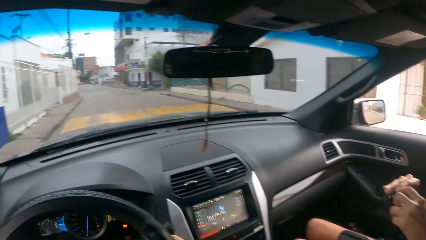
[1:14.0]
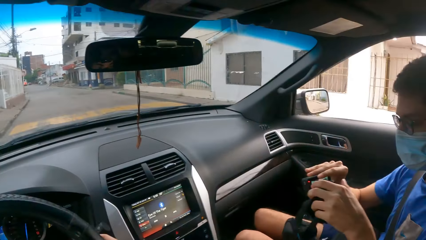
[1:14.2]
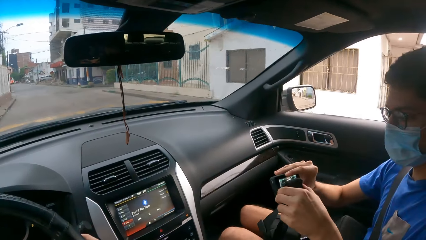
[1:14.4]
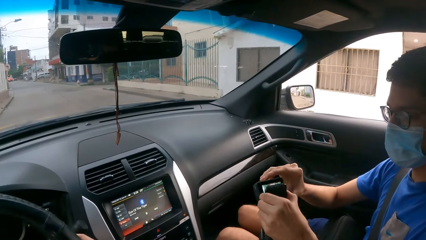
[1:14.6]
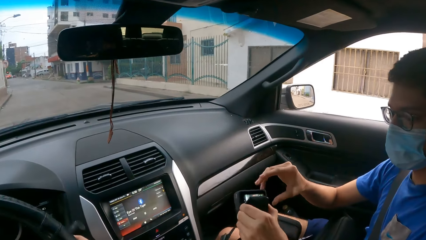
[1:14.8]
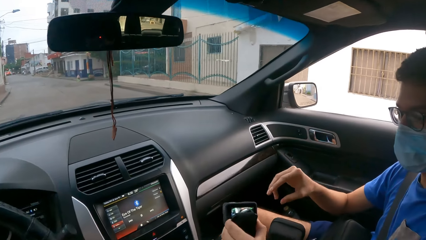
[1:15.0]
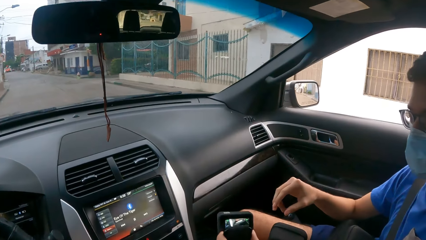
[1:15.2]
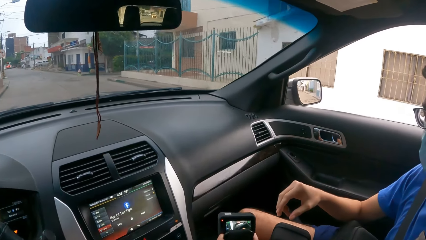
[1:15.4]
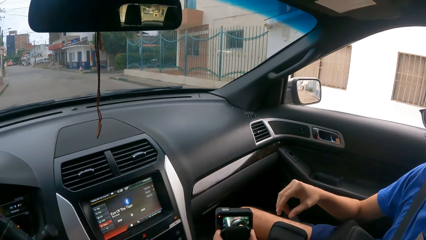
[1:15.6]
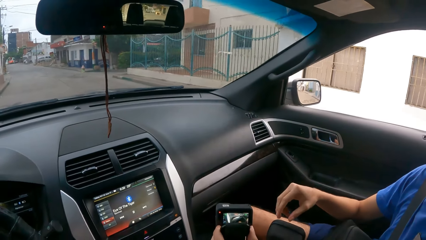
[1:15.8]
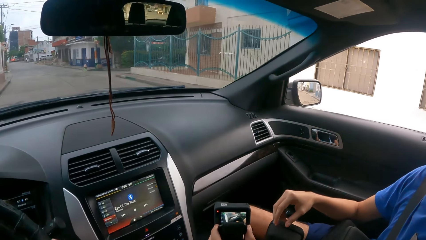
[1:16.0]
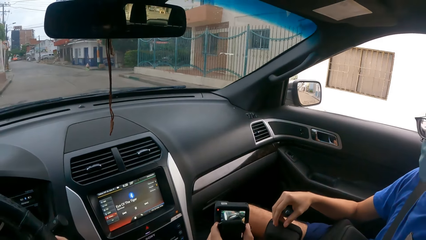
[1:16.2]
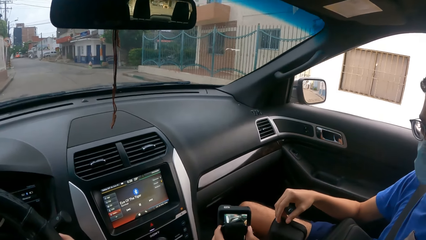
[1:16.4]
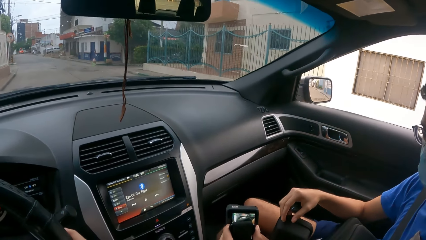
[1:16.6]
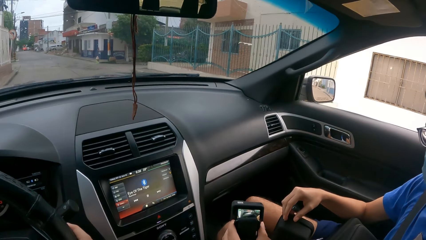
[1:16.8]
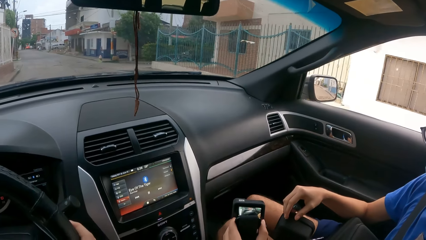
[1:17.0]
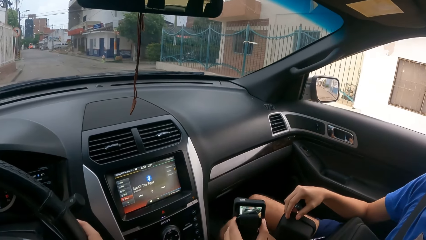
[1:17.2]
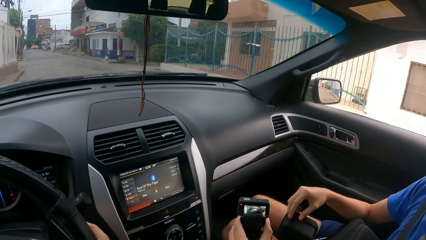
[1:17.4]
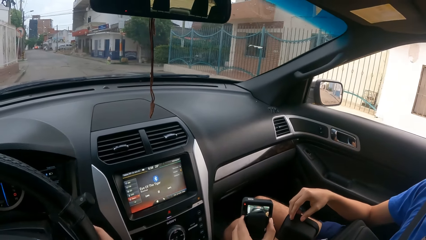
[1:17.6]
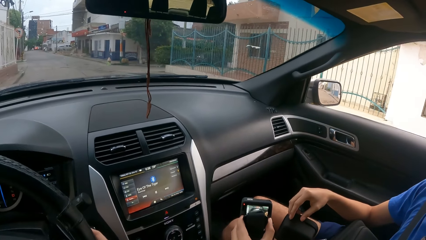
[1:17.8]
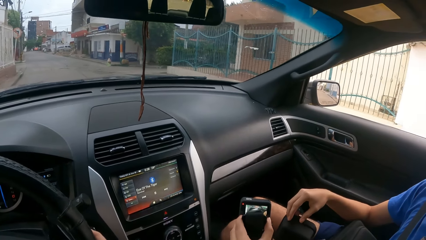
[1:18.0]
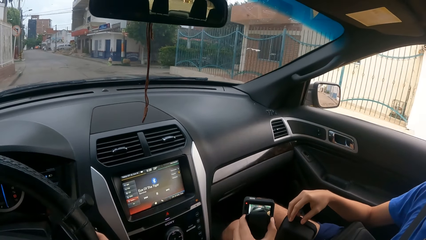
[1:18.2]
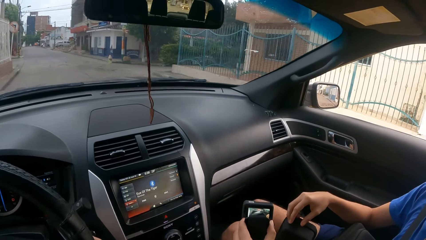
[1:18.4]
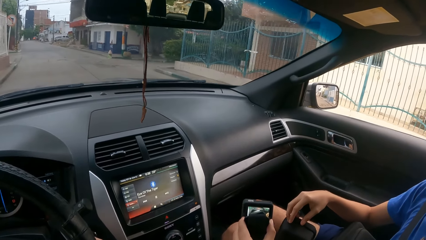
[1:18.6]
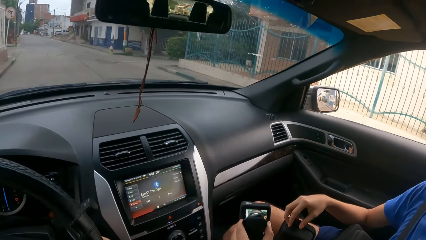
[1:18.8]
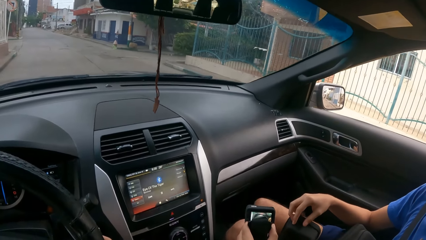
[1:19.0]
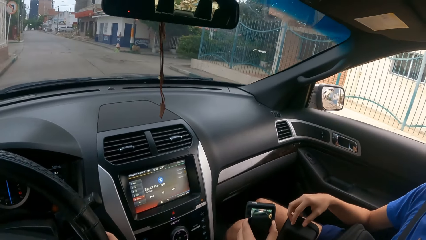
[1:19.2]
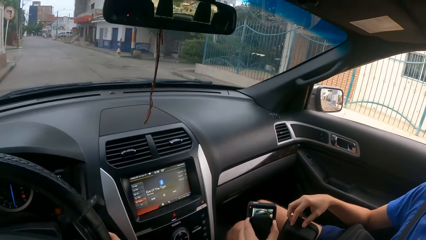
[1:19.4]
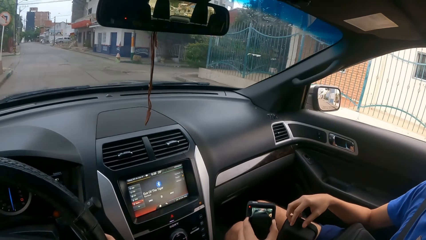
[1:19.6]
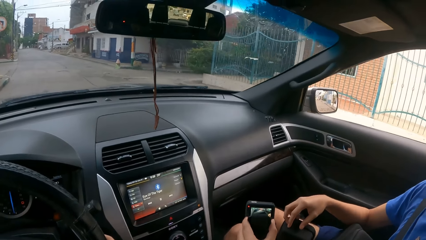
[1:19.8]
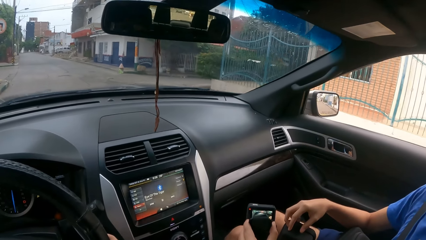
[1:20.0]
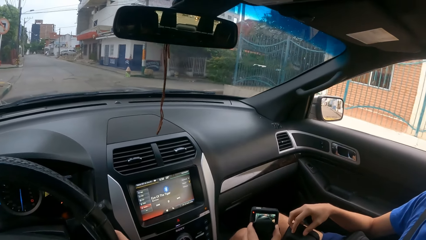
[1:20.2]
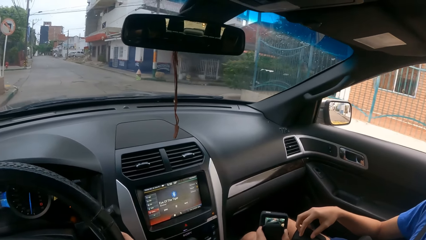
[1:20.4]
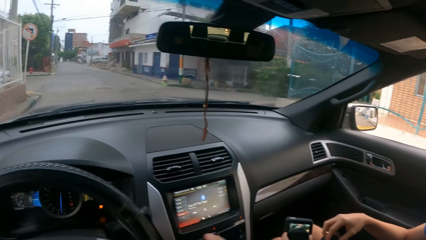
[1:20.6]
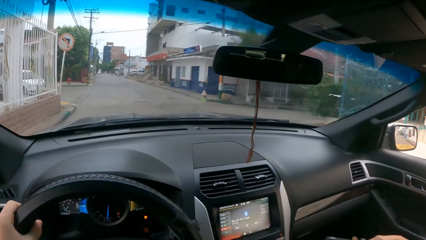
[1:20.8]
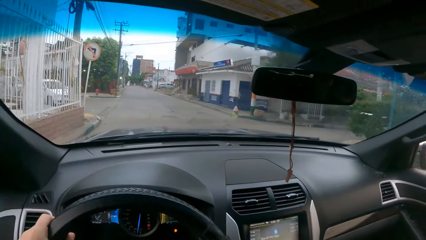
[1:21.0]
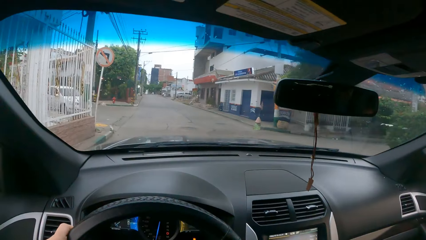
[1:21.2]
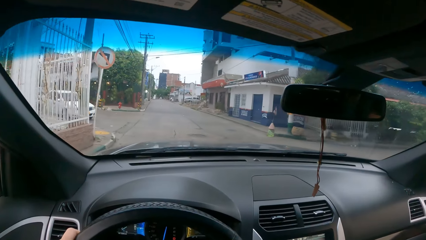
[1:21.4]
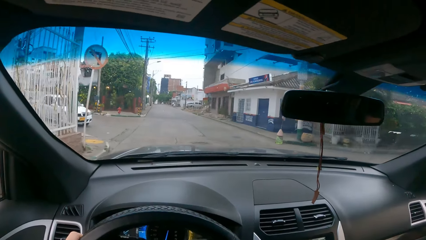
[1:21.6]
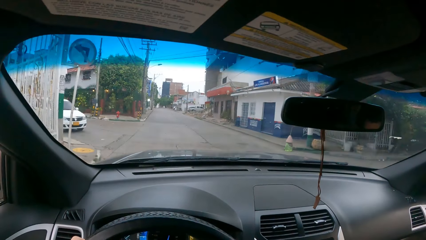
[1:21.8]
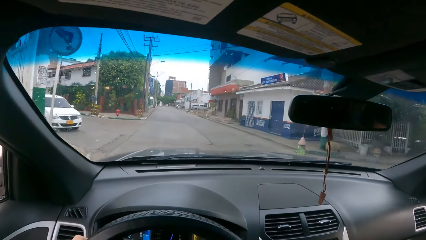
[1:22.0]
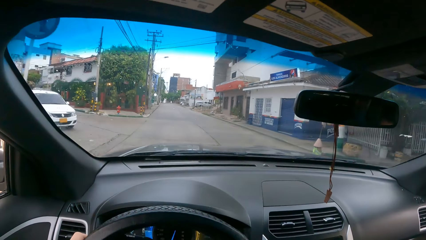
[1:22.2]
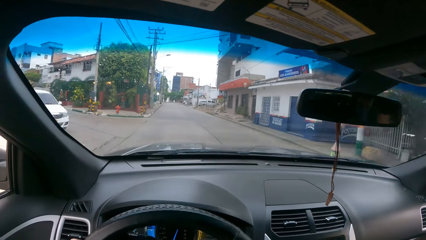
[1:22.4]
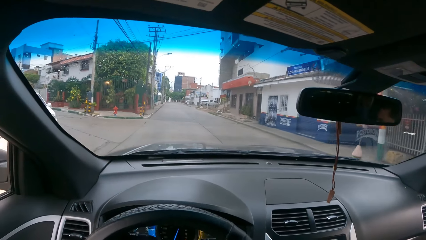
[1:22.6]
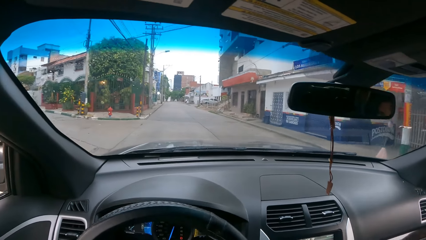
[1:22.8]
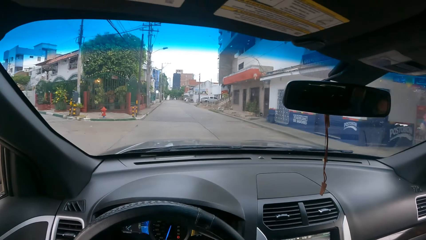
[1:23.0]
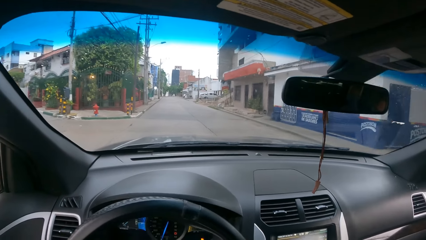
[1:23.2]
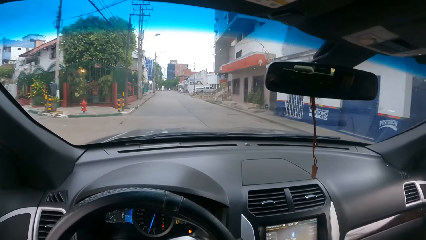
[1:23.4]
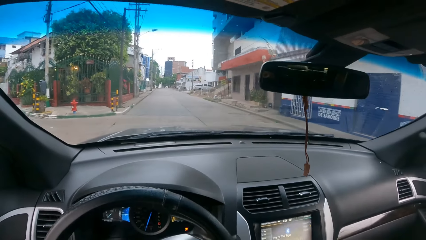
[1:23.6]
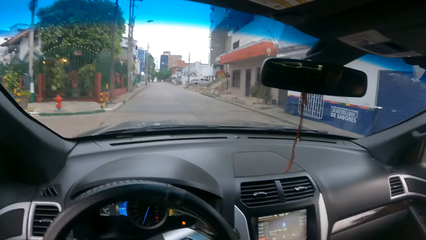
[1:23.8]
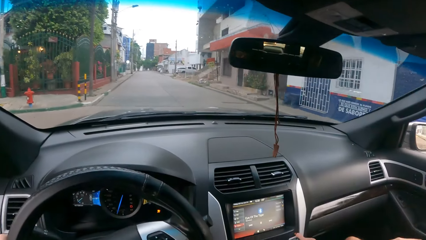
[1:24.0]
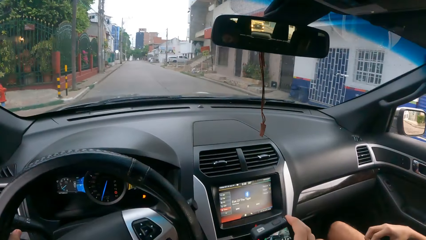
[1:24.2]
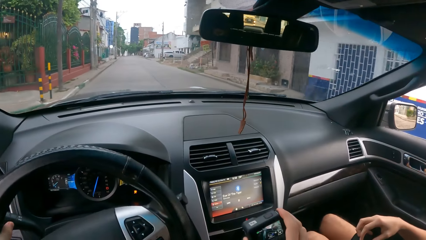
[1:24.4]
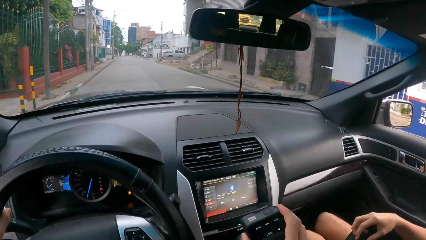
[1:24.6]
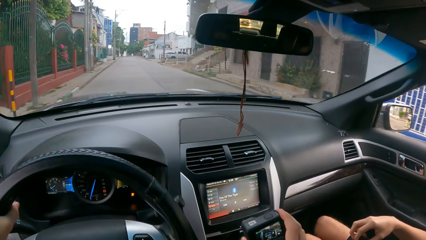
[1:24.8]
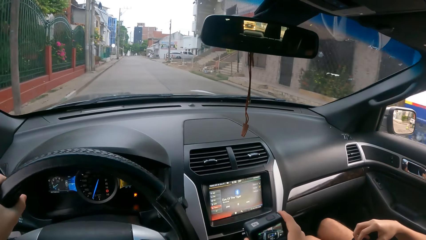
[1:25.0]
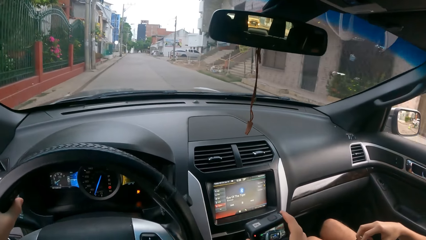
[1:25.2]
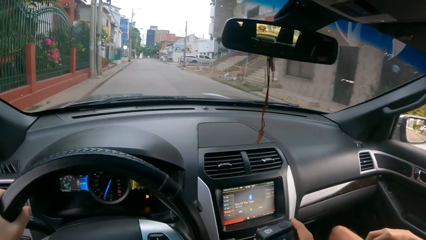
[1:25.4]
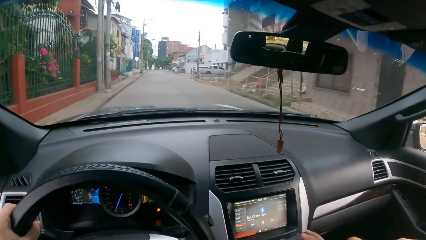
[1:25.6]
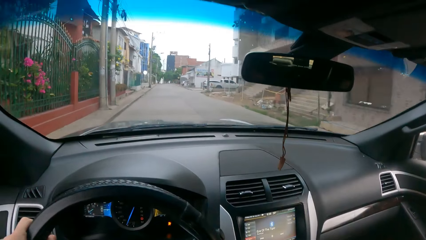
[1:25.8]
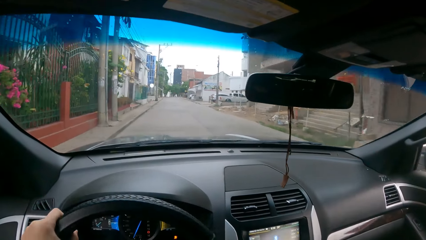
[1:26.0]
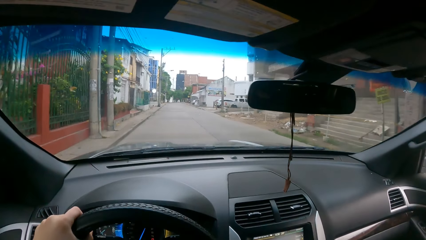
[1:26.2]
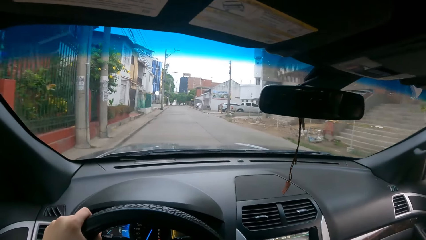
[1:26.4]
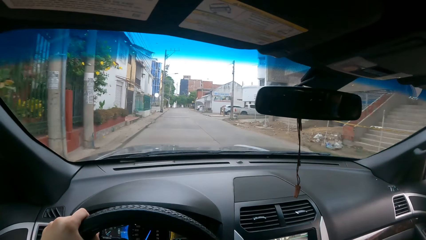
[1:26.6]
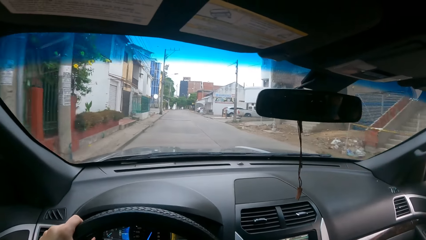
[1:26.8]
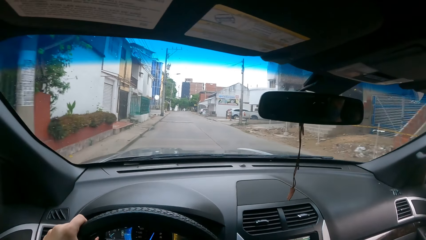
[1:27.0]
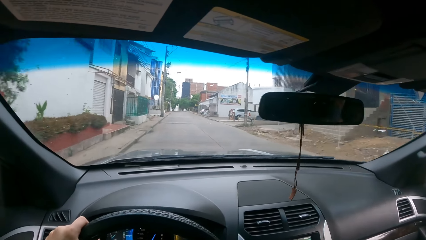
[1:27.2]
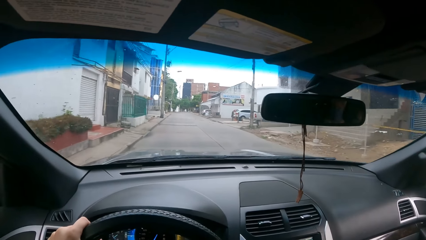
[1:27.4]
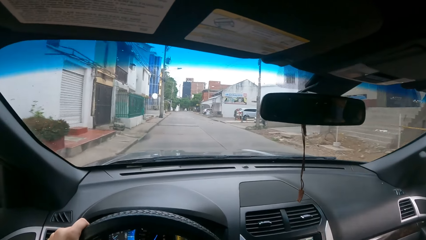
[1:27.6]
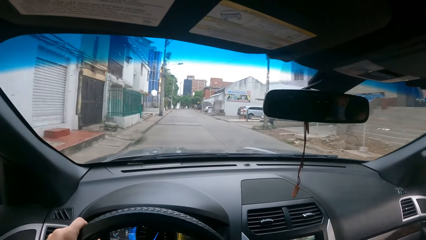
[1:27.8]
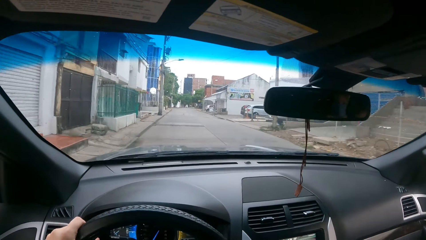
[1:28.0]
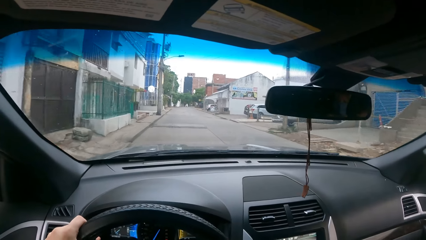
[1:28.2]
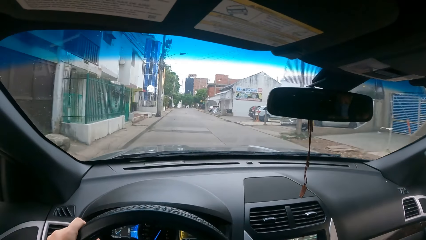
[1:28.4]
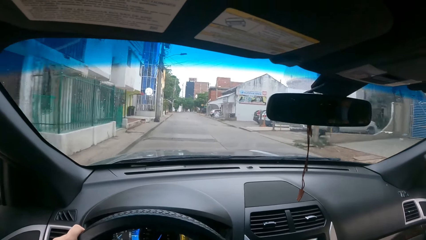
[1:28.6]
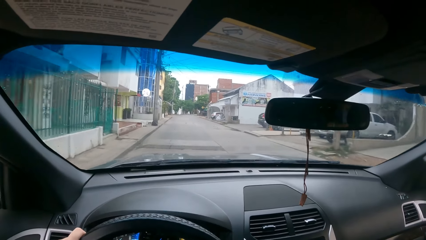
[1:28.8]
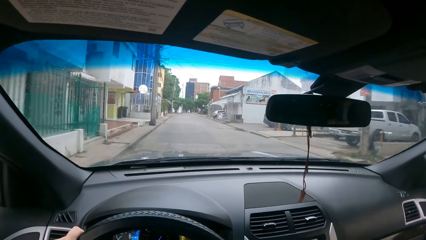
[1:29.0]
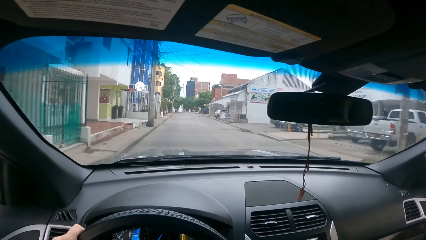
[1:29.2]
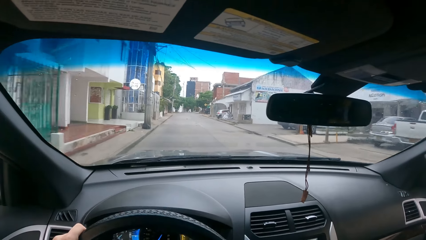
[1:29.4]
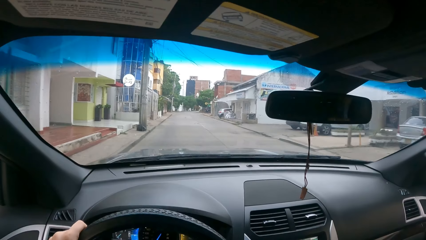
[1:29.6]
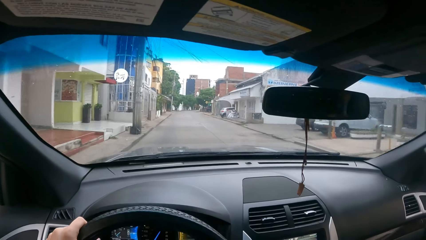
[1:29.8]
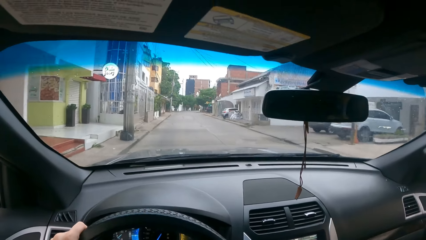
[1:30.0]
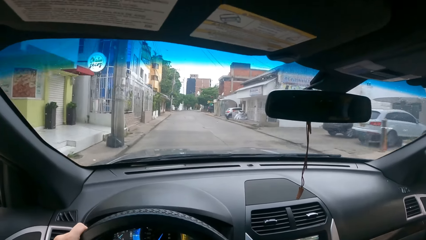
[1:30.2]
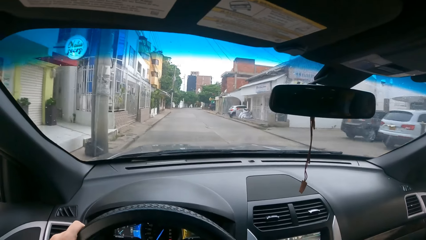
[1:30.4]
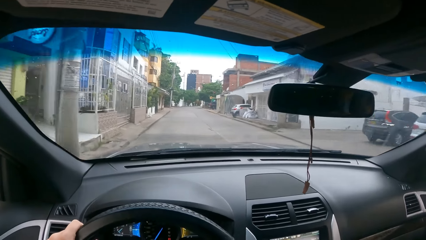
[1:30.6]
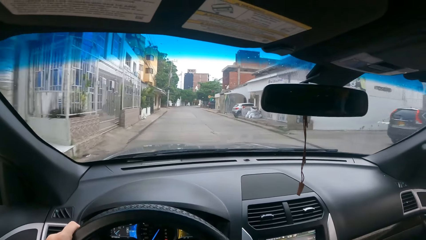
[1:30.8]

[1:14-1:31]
The camera wearer looks at the camera. A man holds the camera. The camera wearer drives a car. They look at the road. They use the camera. They look at the road.
